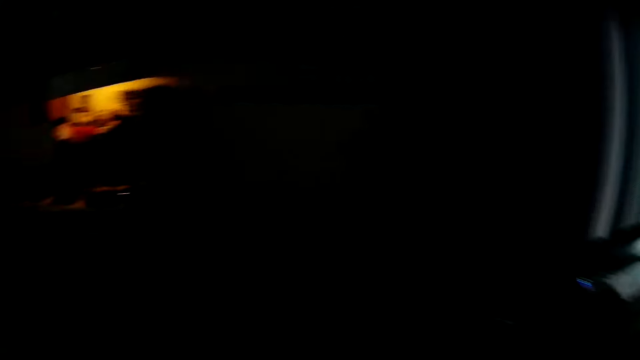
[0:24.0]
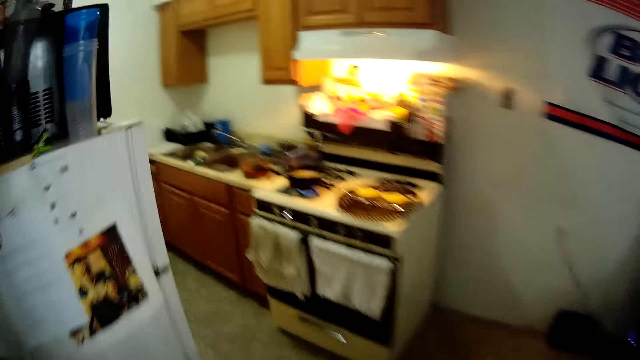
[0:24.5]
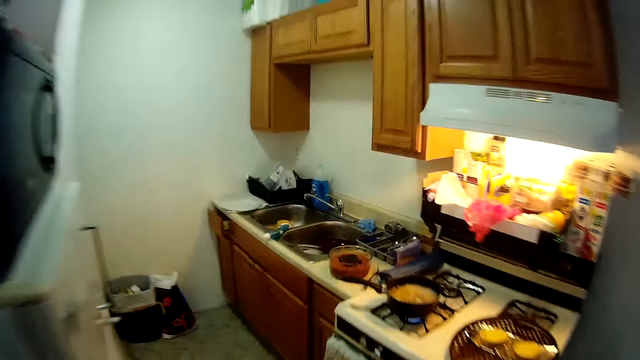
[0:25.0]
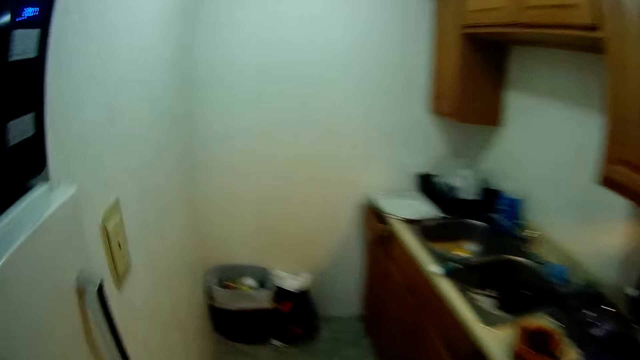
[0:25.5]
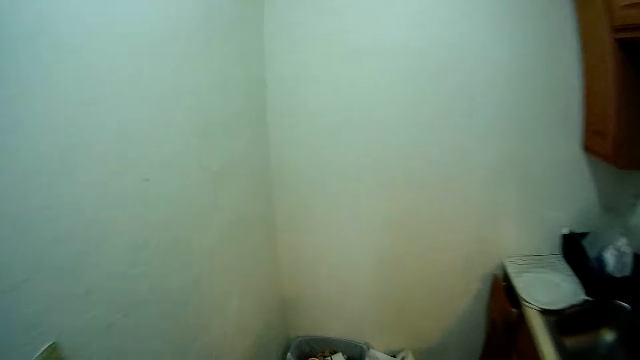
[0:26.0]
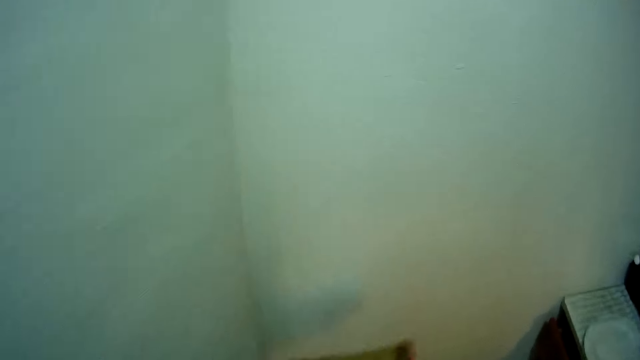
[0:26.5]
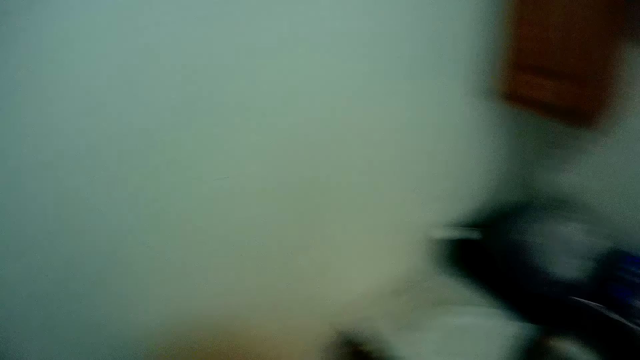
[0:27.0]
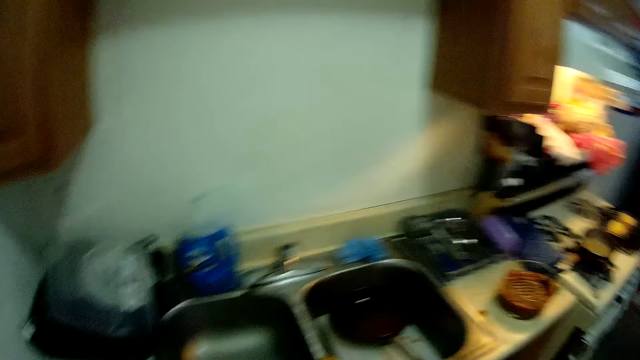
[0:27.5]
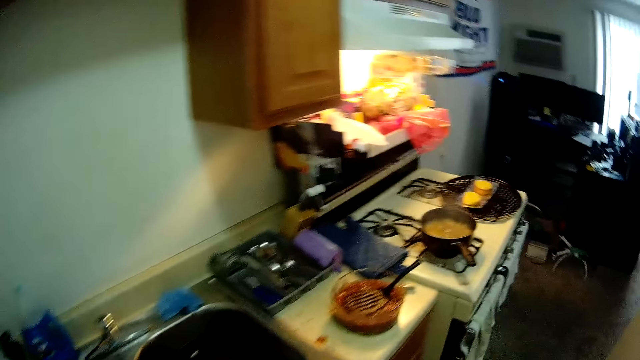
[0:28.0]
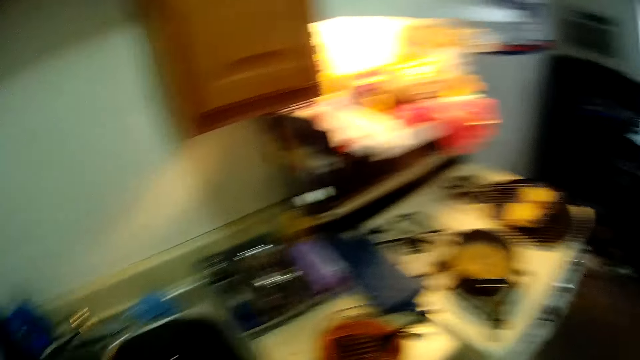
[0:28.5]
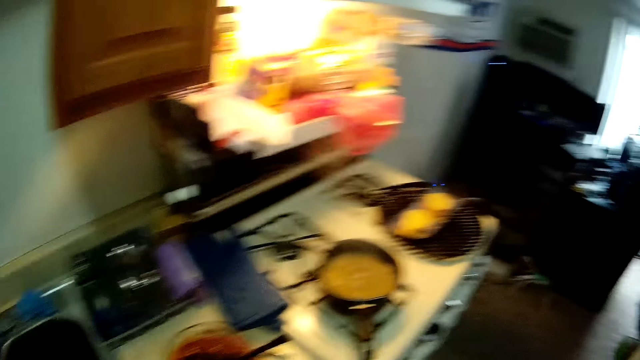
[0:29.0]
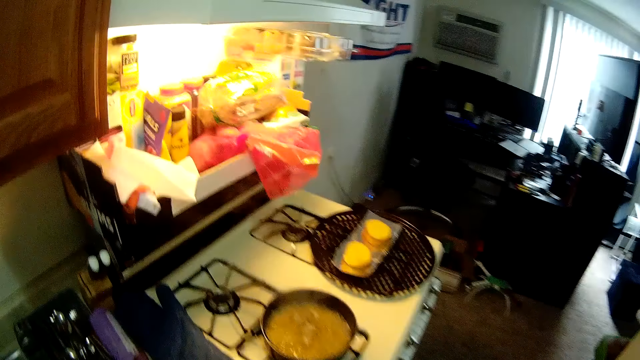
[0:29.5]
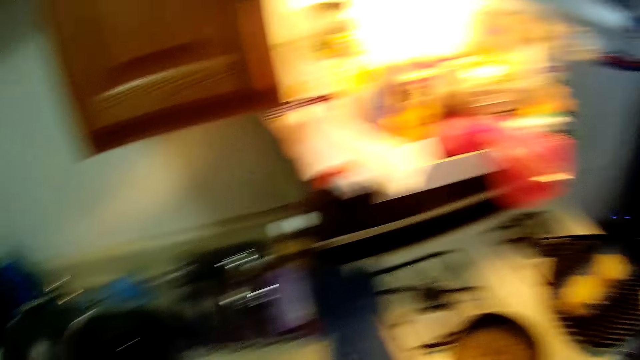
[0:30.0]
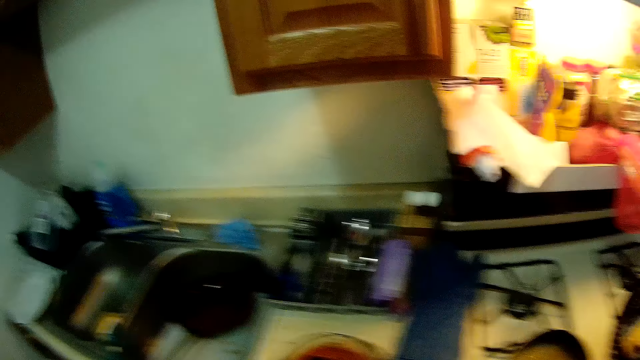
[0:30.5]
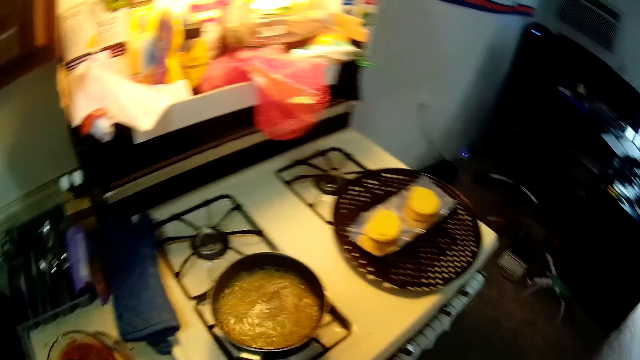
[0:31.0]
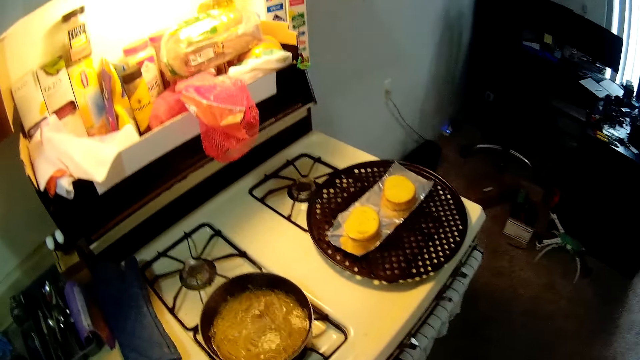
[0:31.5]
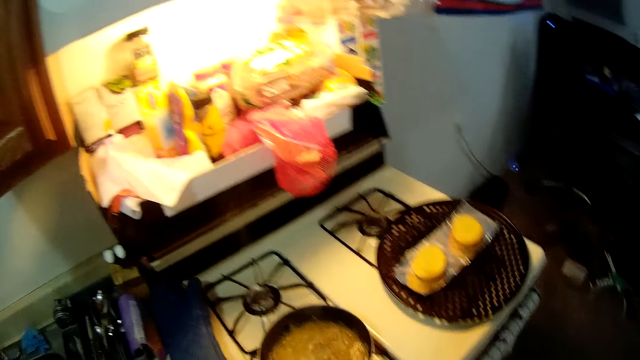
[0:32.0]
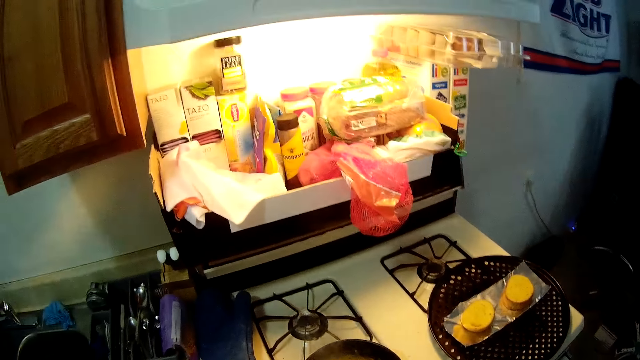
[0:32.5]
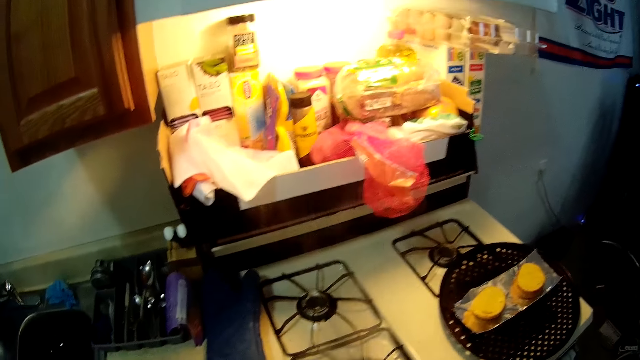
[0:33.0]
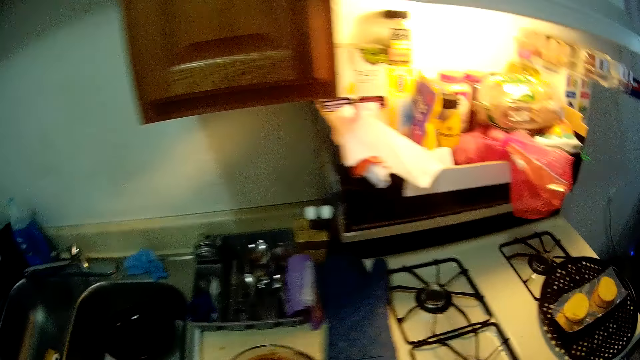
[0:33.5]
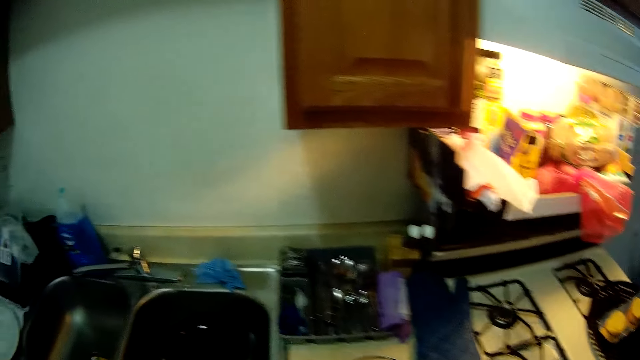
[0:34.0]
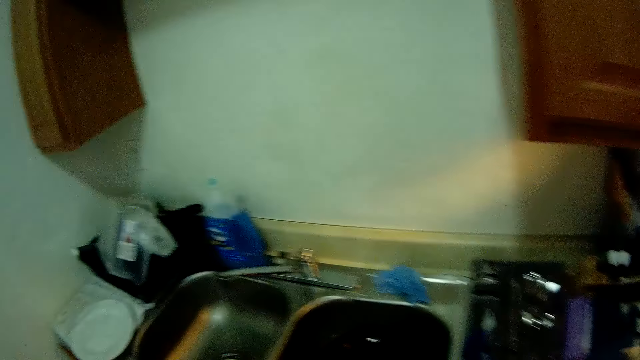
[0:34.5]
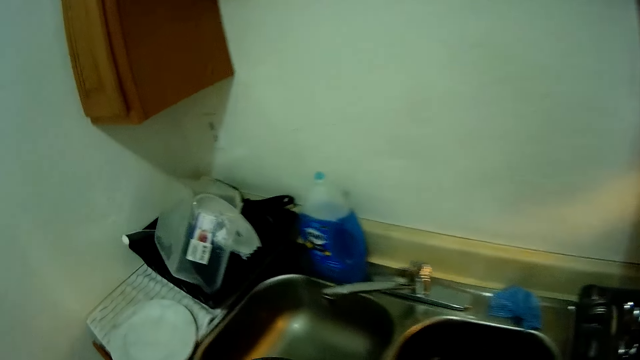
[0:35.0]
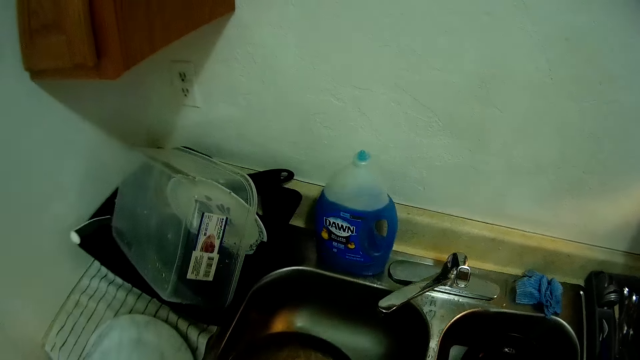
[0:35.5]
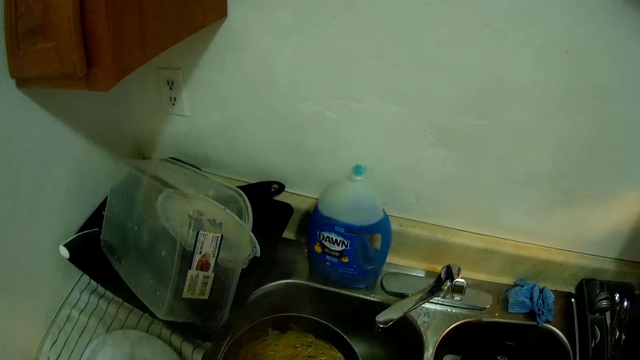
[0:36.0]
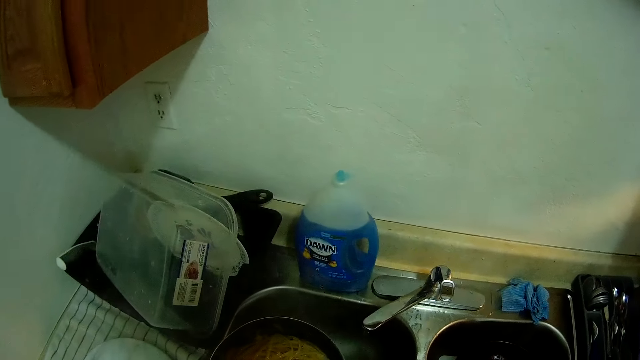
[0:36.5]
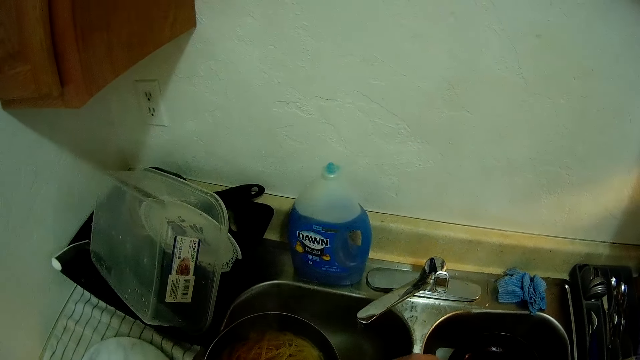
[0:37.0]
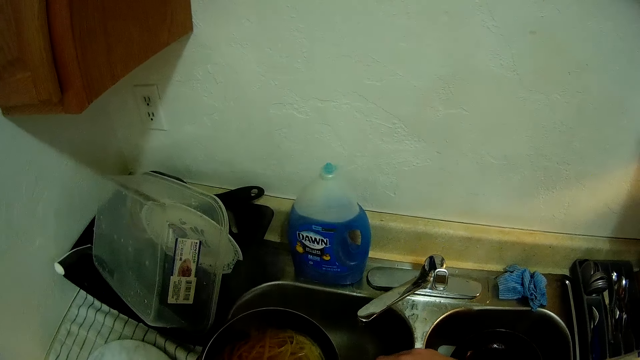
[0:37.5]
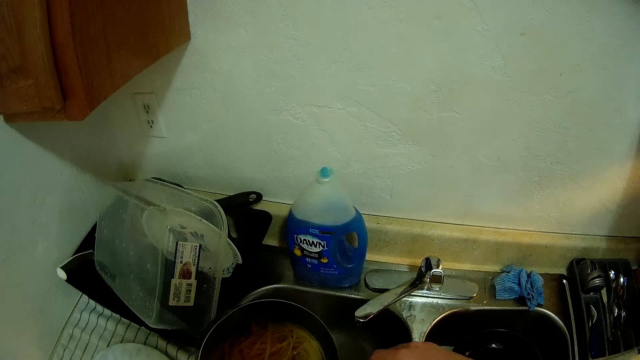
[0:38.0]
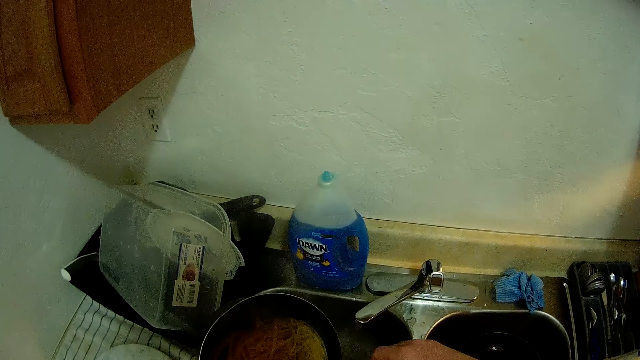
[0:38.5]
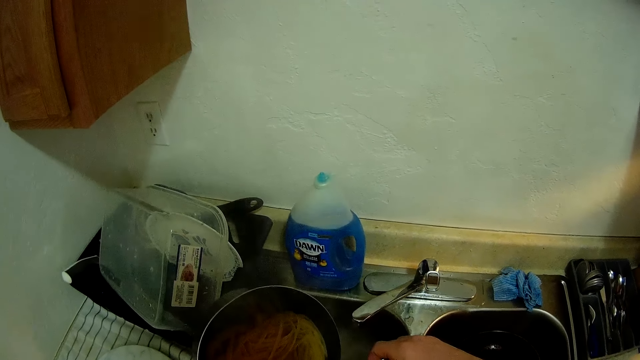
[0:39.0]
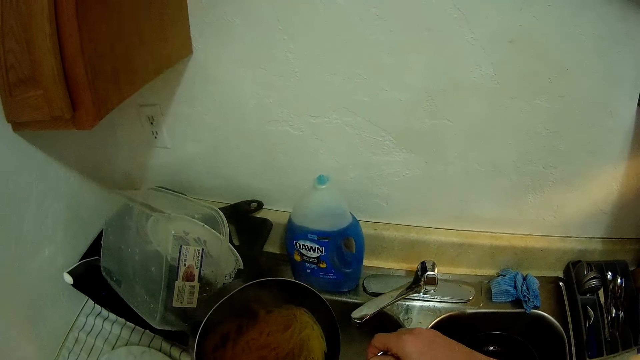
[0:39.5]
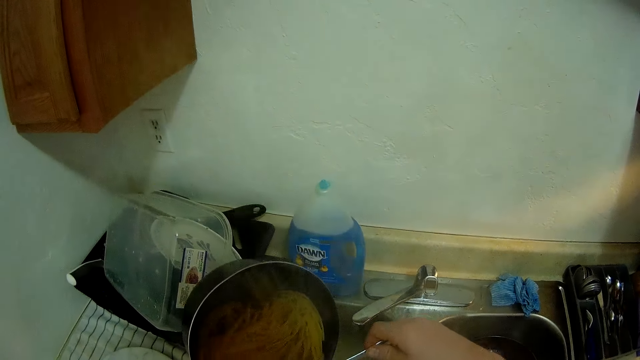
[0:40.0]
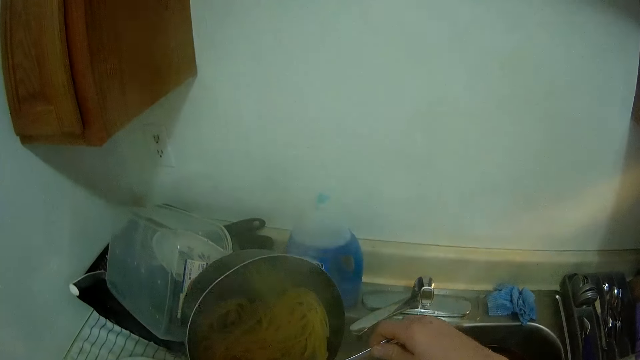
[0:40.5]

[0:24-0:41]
The camera wearer walks towards the kitchen sink. He moves towards a trash bin on the kitchen floor. He drops serviettes in the dustbin. He puts the waste bucket into the trash bin. He looks around the kitchen. He walks towards the cooking area. He picks up the pot of spaghetti from the cooker with his hand. He walks towards the kitchen sink. He drains hot water out of the pot of spaghetti into the kitchen sink.
